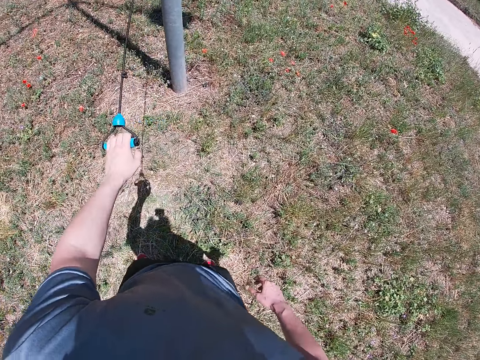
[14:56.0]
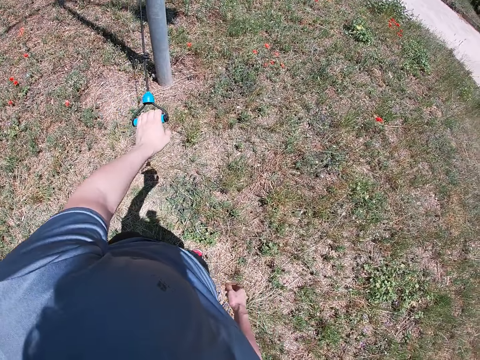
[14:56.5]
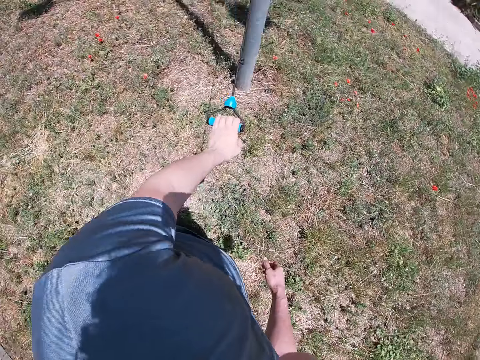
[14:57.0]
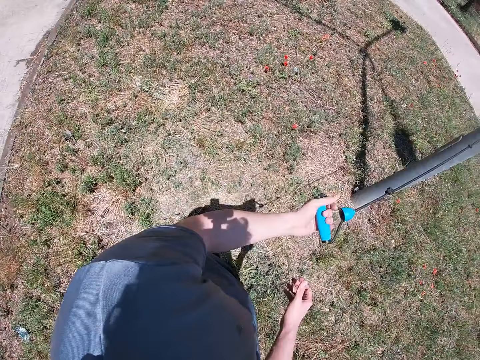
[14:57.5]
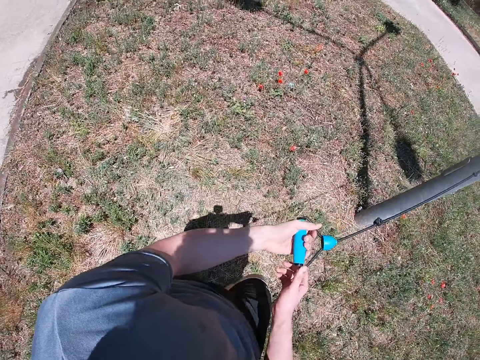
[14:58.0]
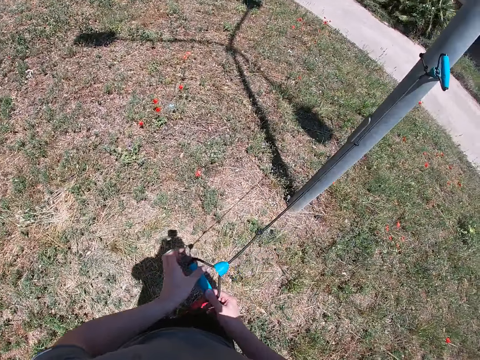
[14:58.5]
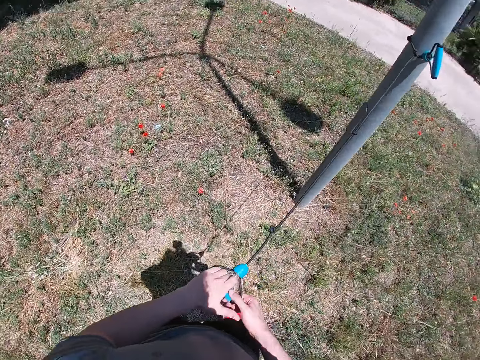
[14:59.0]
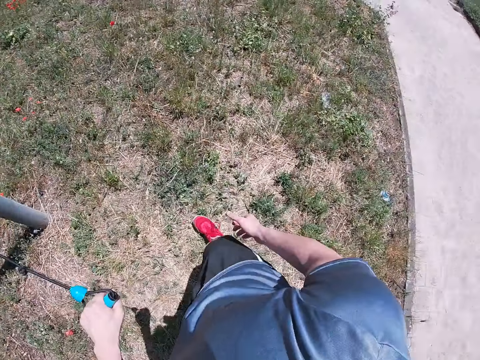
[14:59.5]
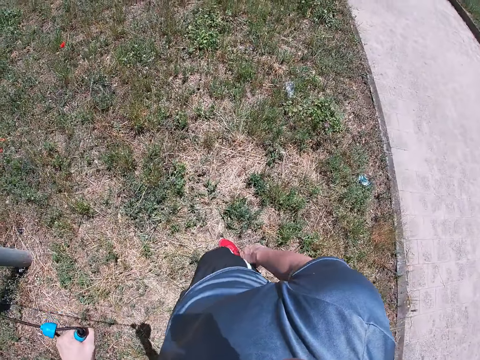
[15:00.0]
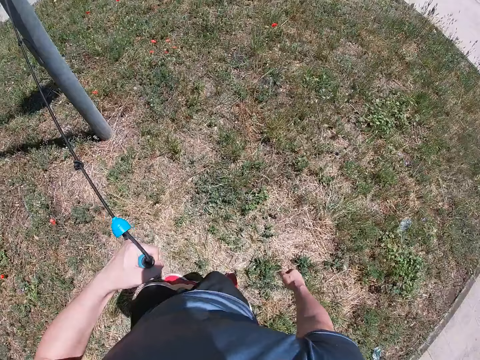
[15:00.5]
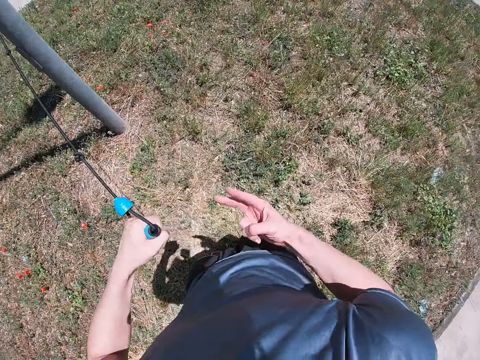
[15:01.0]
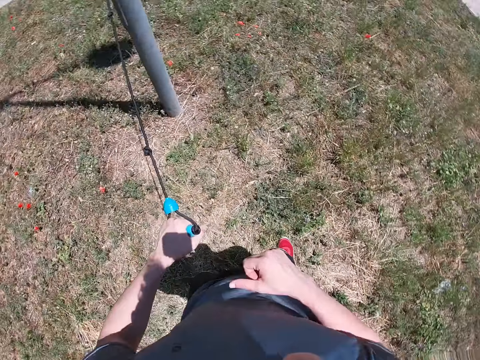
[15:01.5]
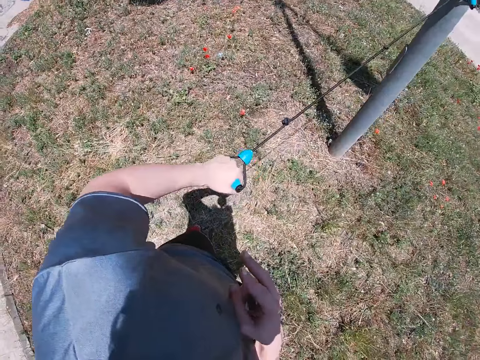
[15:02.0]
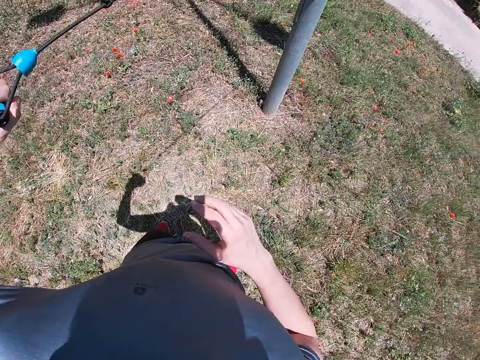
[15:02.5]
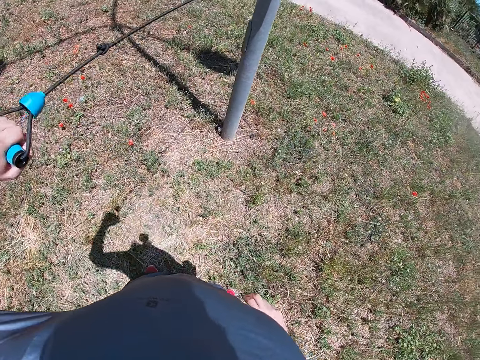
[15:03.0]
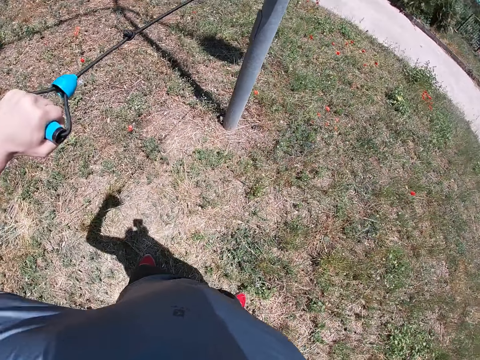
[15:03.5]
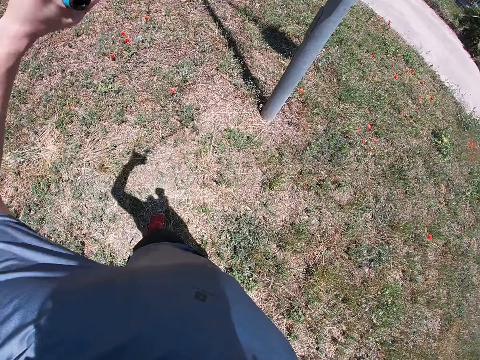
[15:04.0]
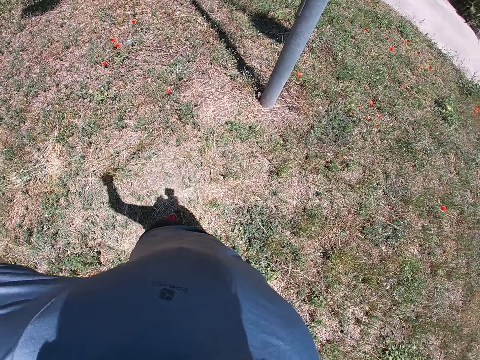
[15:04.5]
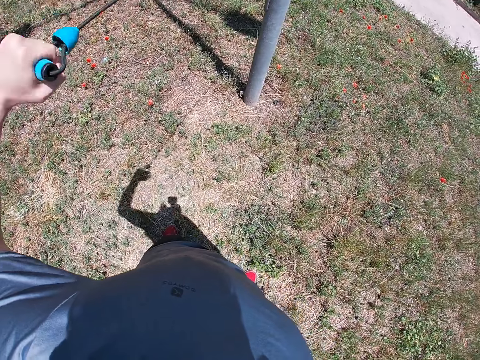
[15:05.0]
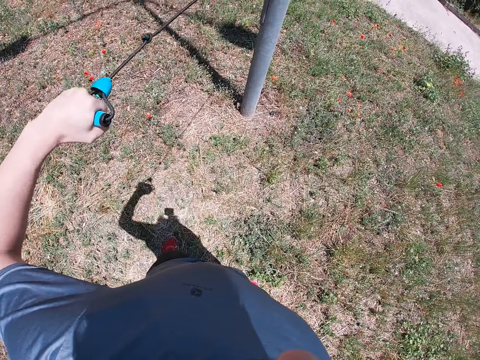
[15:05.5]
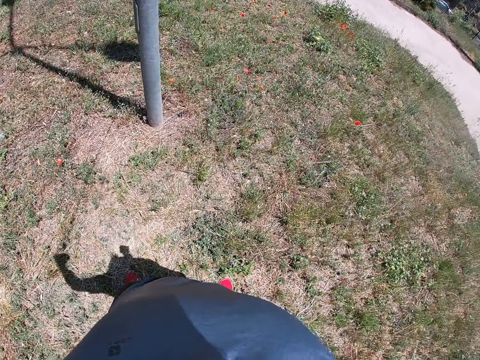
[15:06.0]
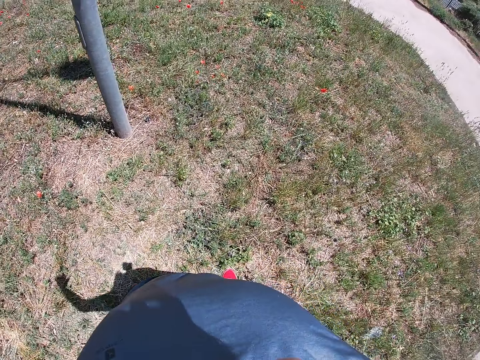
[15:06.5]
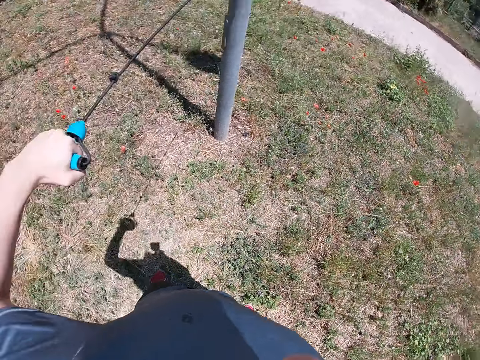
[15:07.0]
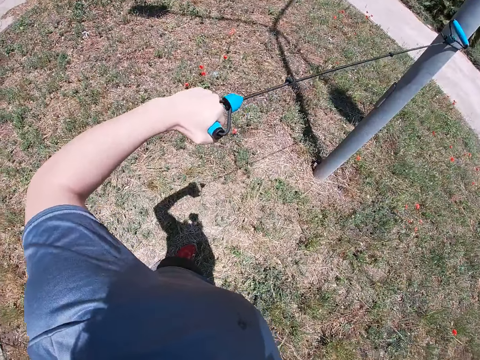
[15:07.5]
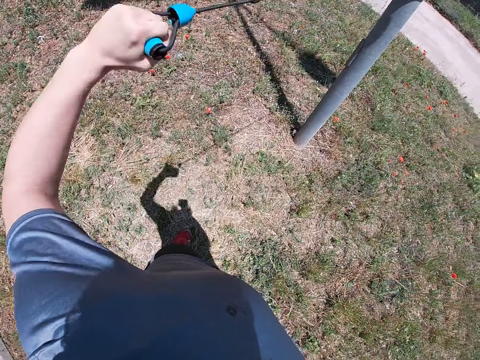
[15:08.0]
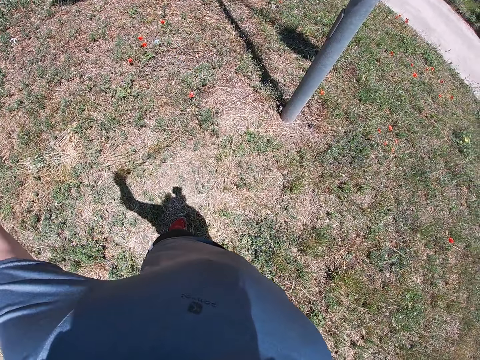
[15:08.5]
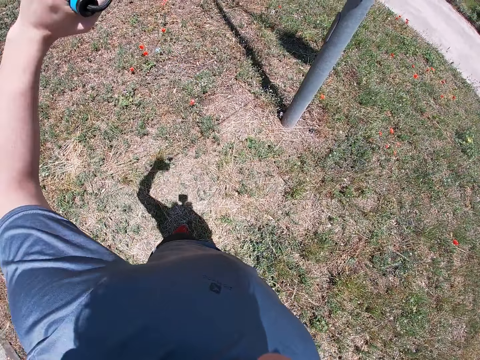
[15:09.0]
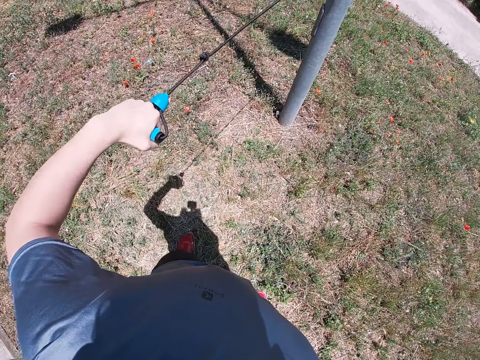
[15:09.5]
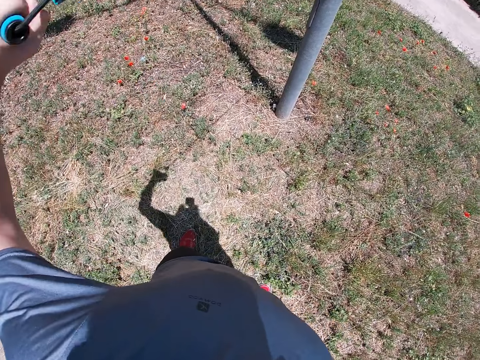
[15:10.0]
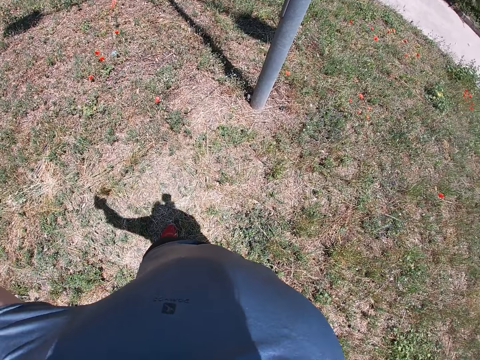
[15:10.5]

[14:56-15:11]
The camera wearer touches the rope with his right hand. He pulls the rope with his left hand. He pulls the rope with his left hand.

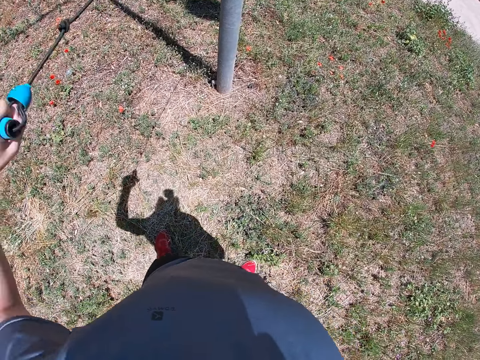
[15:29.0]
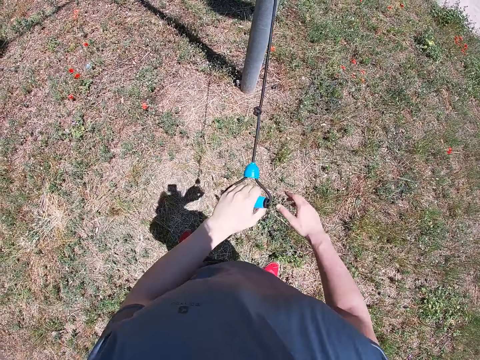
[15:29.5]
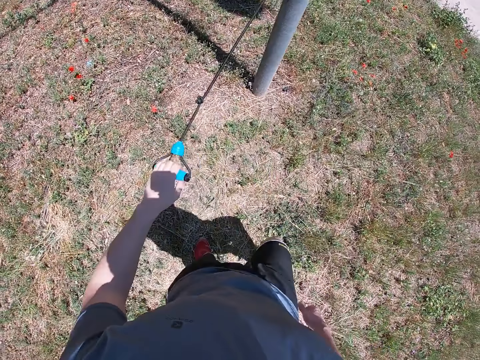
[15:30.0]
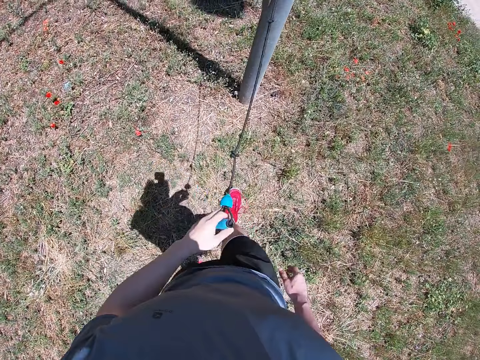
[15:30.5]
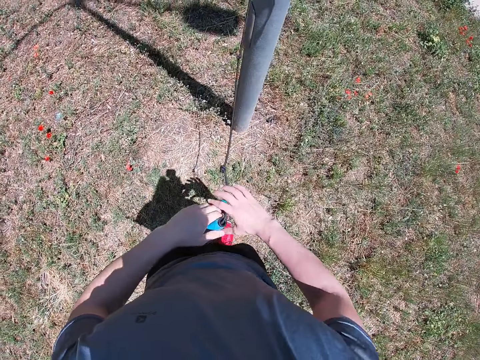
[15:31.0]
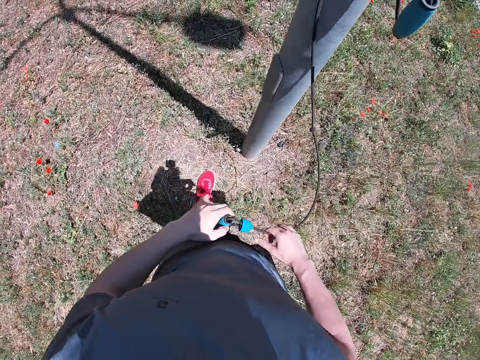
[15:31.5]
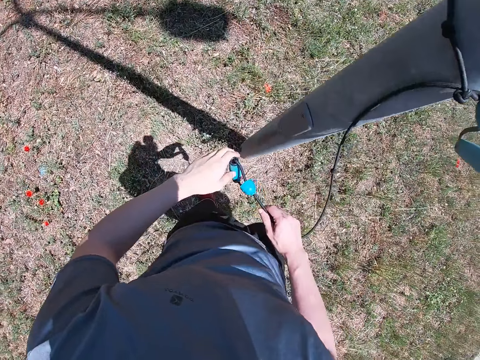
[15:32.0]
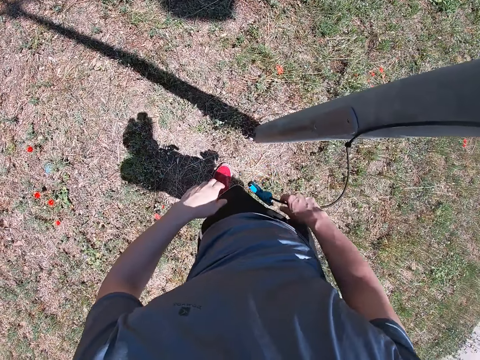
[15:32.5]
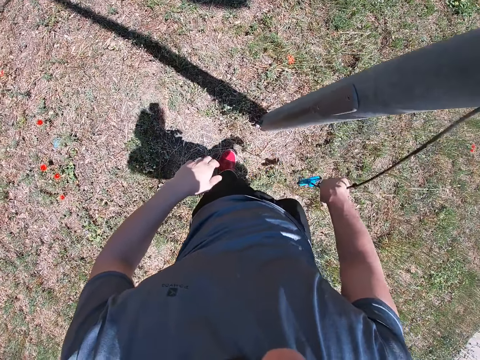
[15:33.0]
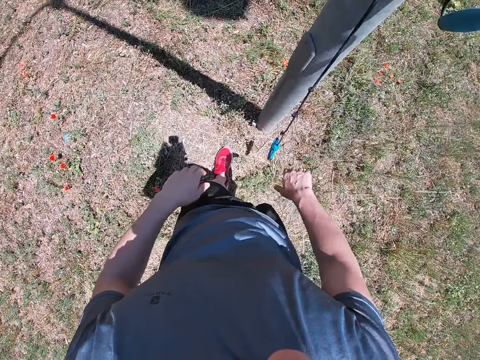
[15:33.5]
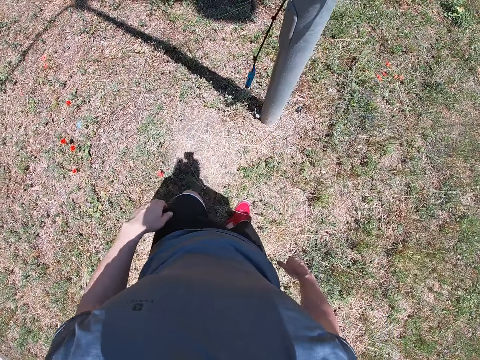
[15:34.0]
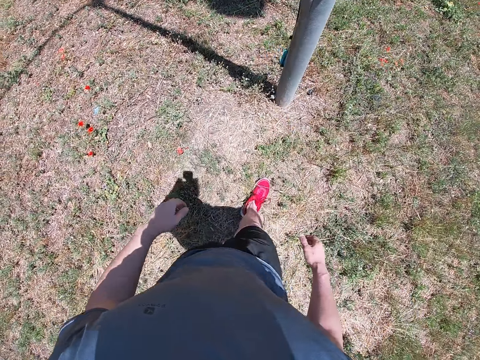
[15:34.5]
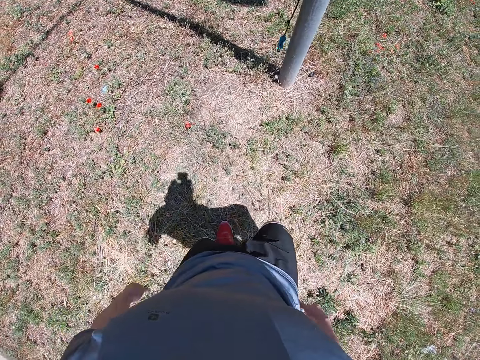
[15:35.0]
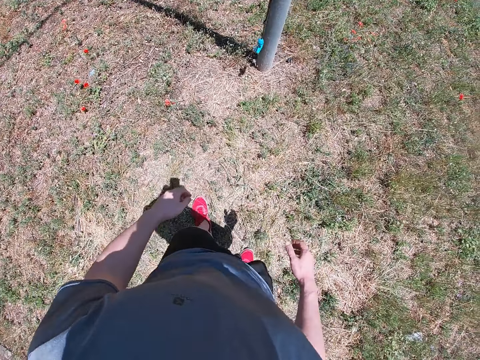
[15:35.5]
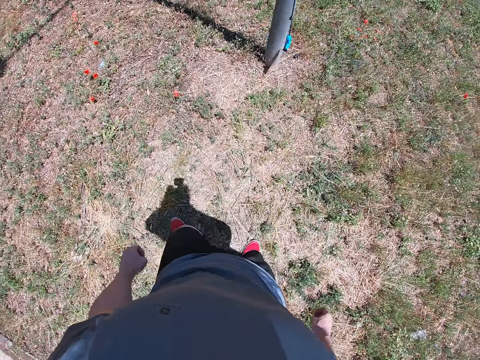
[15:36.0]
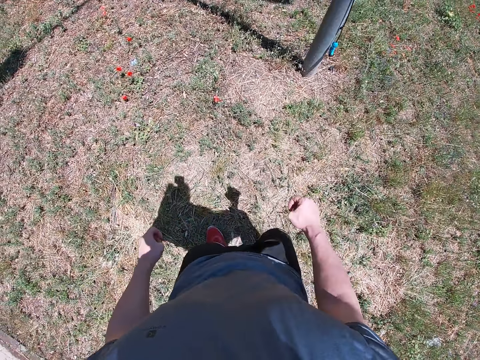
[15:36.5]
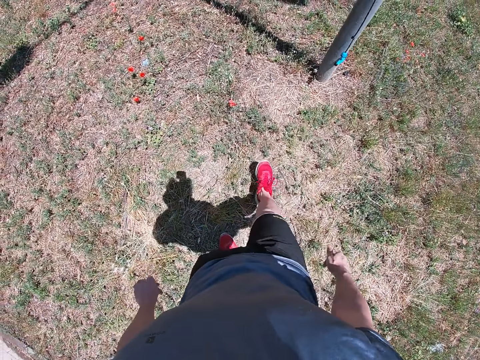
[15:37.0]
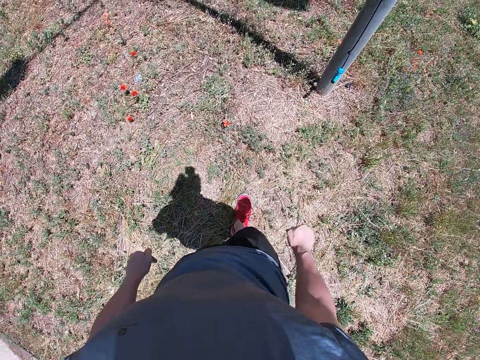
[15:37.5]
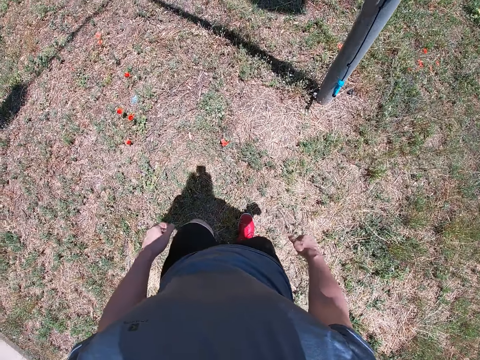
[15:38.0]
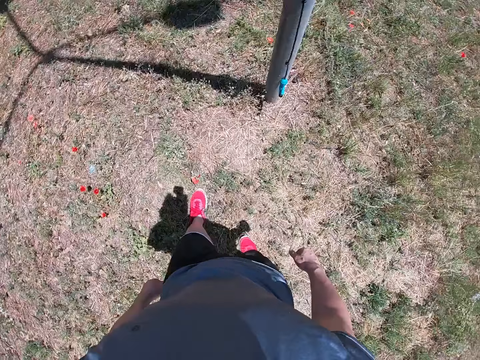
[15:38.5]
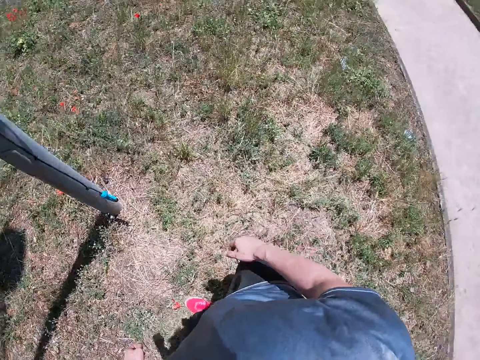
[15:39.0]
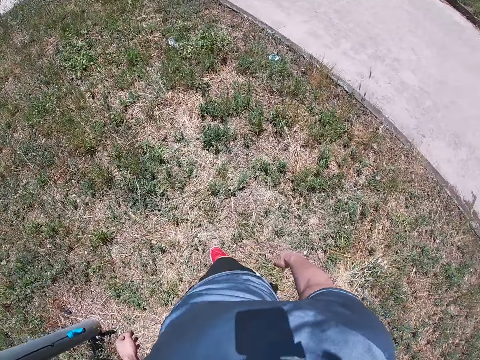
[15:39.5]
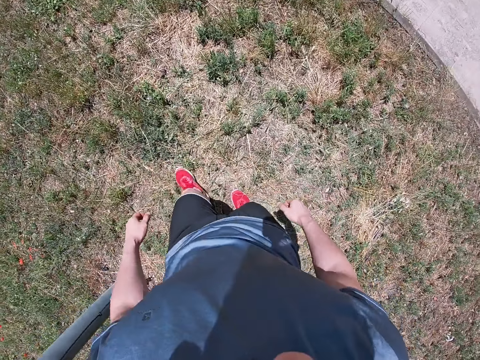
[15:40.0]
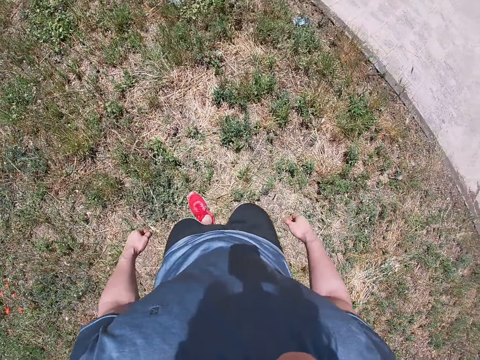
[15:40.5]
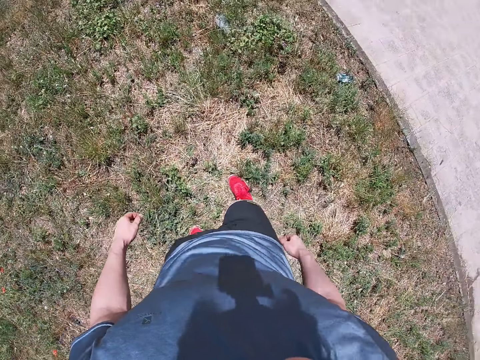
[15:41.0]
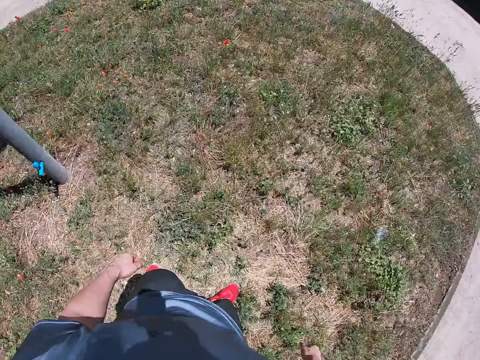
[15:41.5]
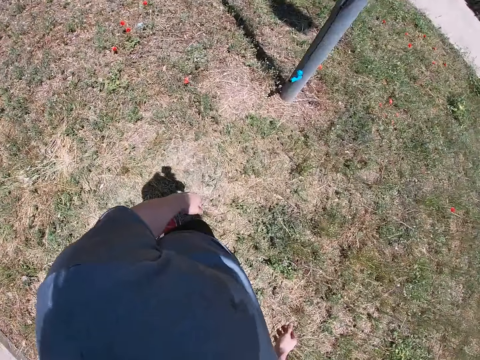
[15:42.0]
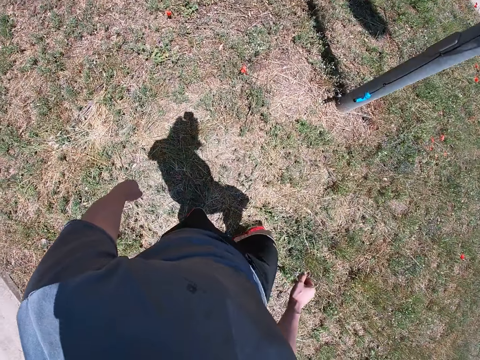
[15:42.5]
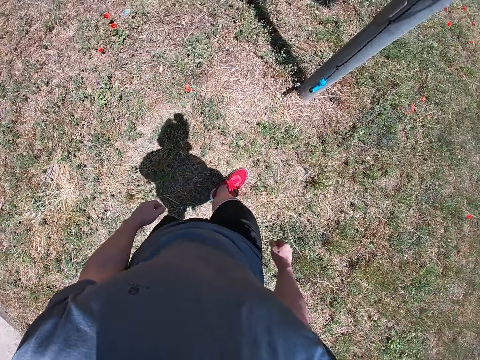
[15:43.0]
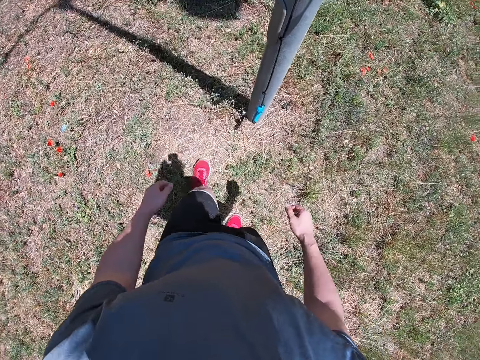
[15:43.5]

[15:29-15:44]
The camera wearer holds the rope with his right hand. He removes his right hand from the rope. He turns around.
